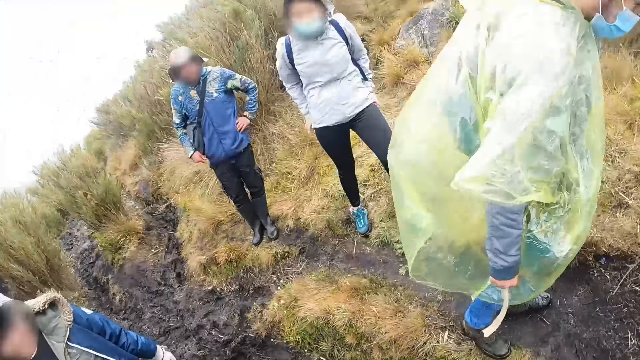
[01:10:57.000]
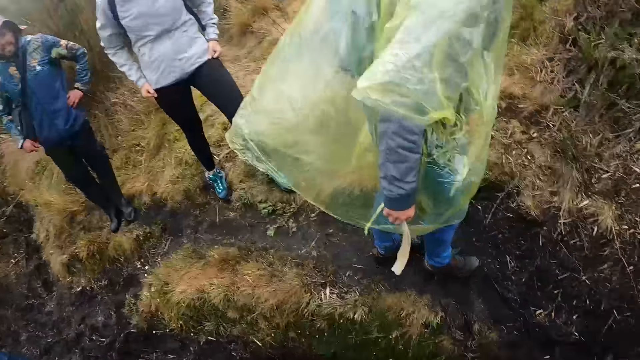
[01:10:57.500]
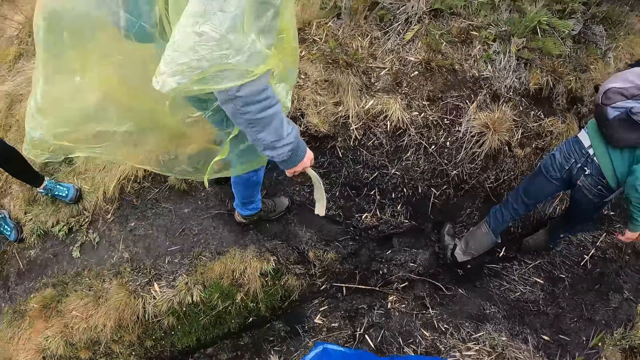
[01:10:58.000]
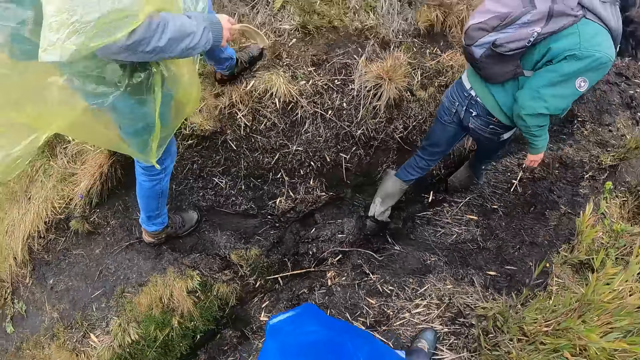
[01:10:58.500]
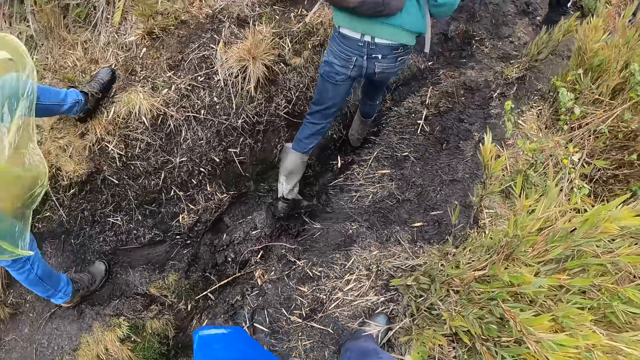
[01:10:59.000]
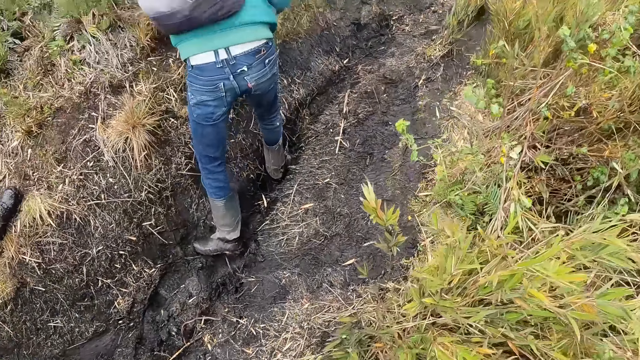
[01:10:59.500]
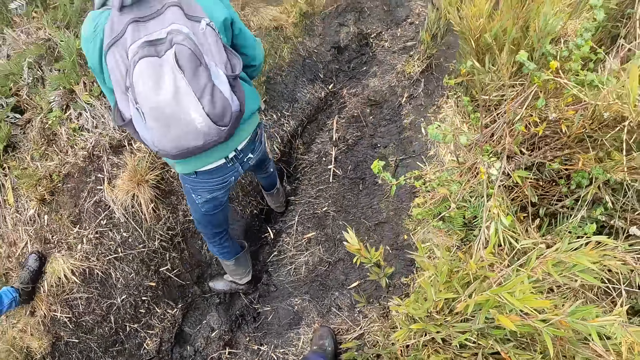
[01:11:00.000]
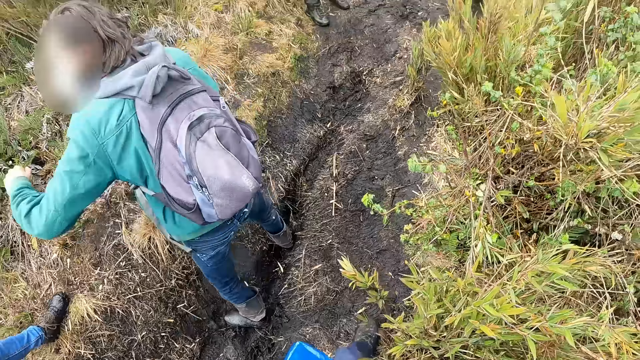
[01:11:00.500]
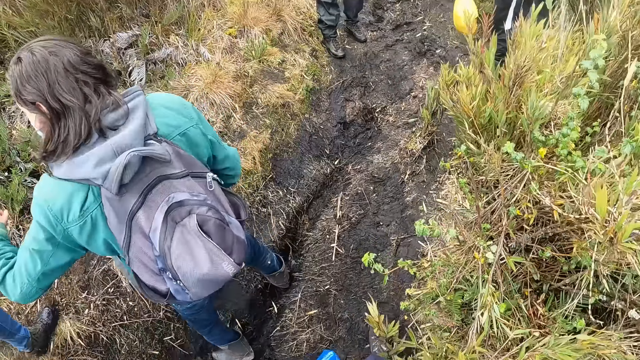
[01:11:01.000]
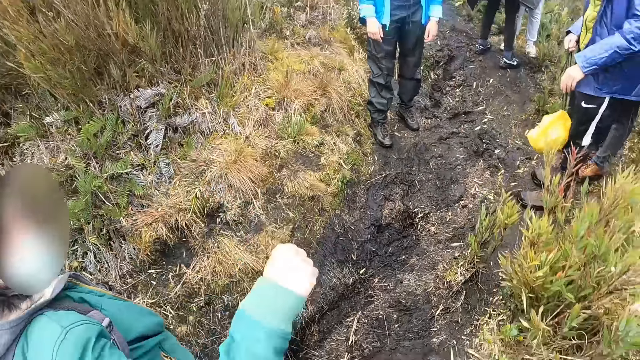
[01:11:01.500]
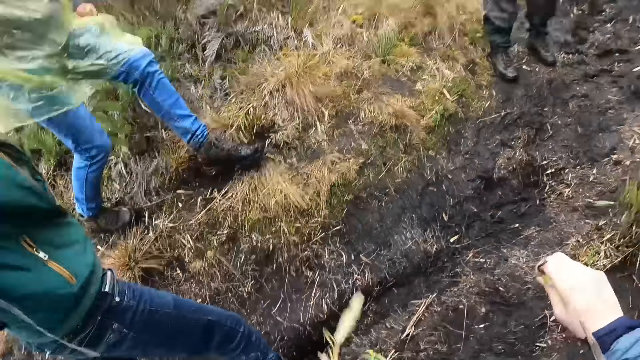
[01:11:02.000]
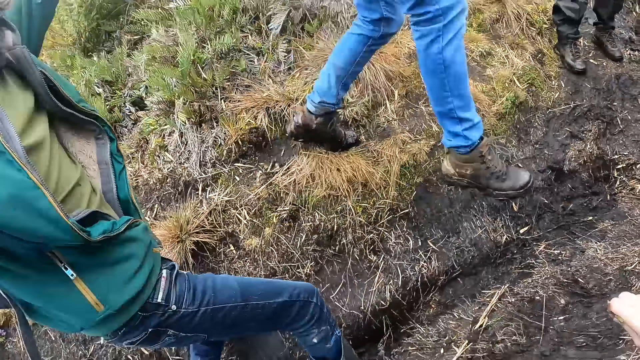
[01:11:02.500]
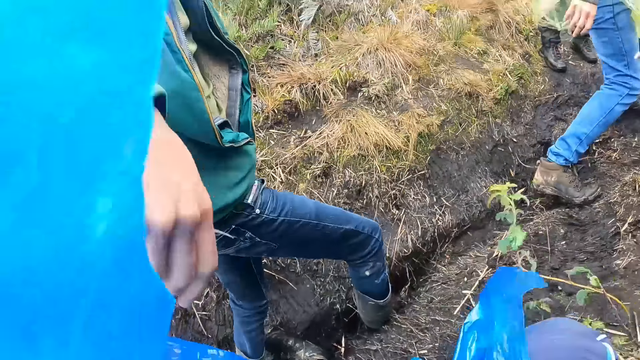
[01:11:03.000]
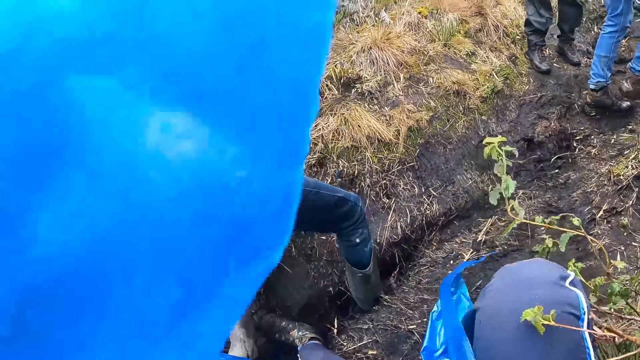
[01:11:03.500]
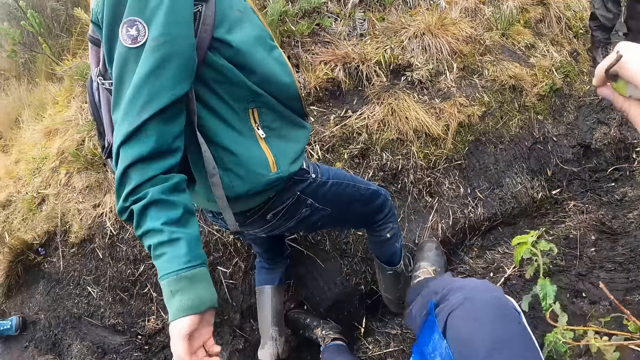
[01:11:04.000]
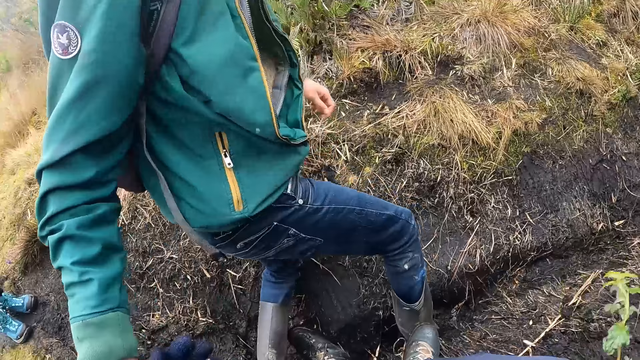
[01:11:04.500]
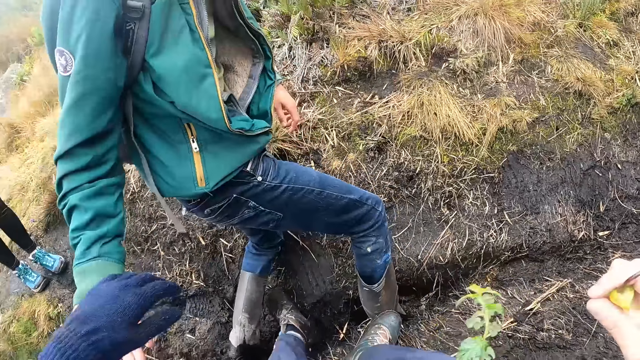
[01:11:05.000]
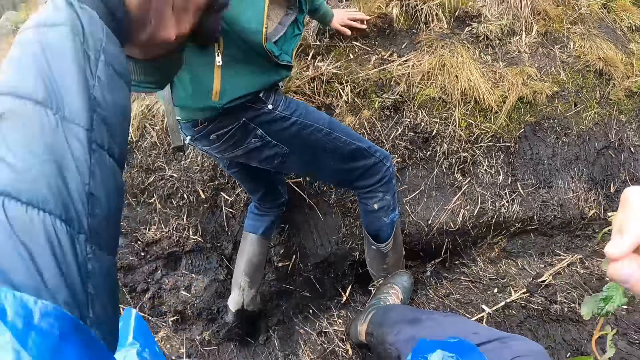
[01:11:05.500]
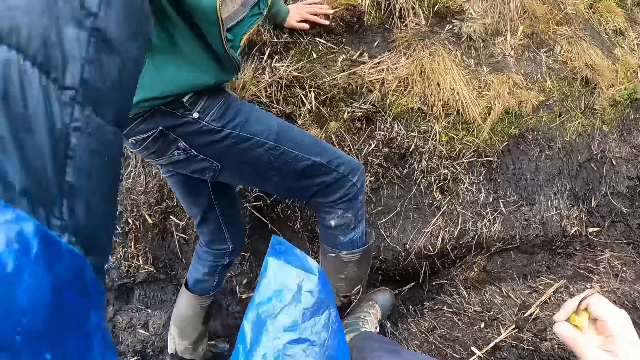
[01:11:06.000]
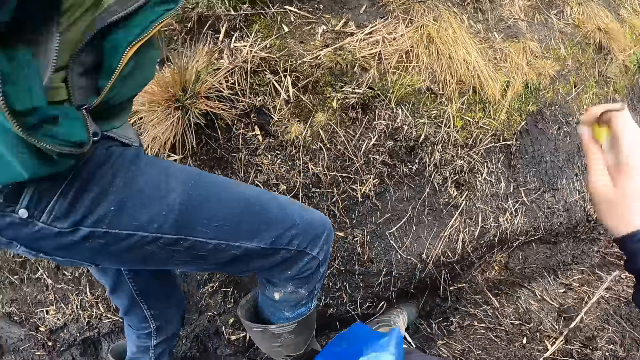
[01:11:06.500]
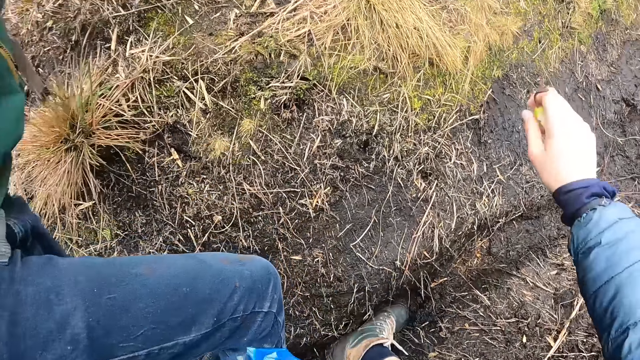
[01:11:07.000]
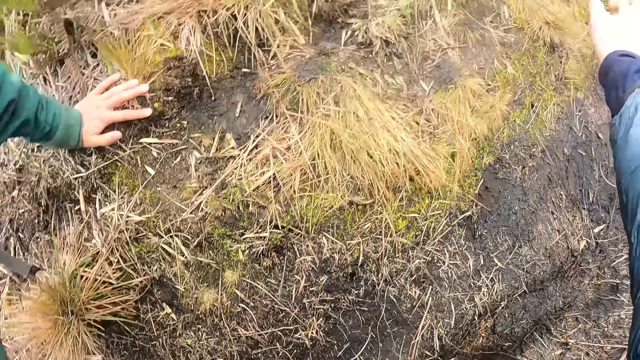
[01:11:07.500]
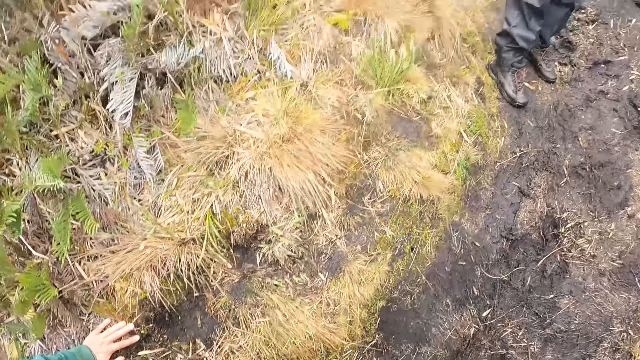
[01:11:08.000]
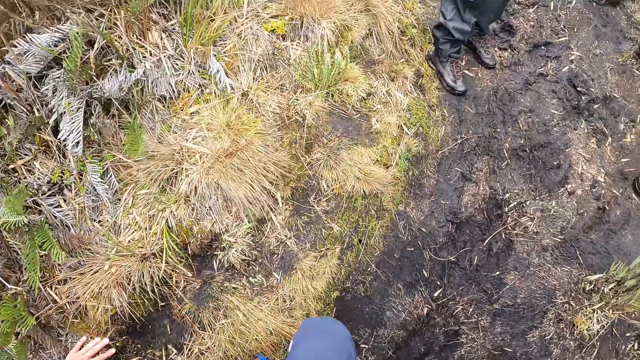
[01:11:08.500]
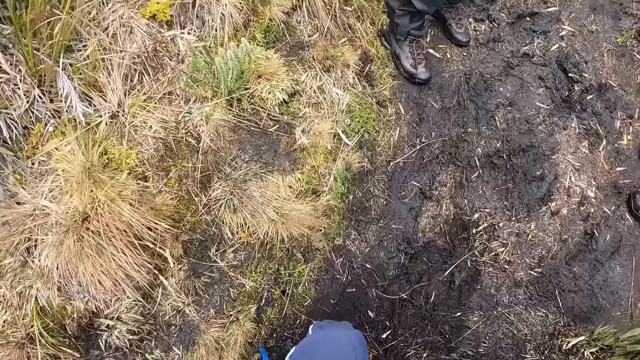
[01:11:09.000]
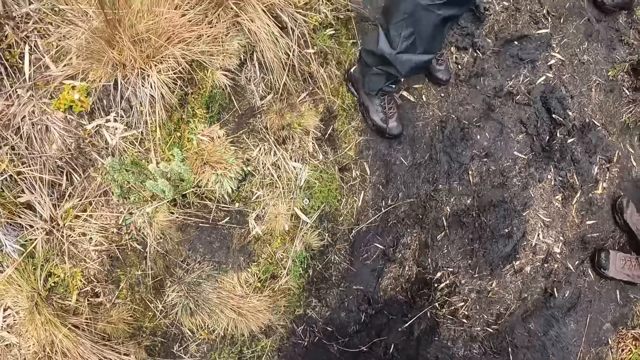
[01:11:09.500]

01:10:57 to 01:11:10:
The camera wearer walks on the grassland. A man raises his left hand up. The man raises his right hand up. The man holds the camera wearer on his left hand with his right hand. The camera wearer holds the hand of the man. They are pulled by the man. They climb up the hill past the group of people.

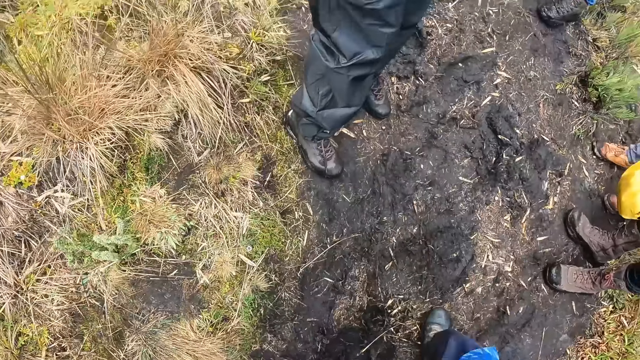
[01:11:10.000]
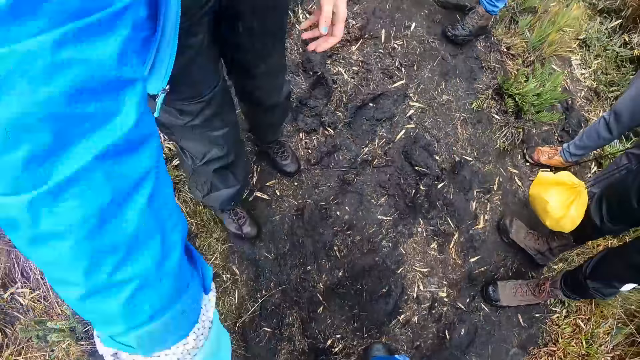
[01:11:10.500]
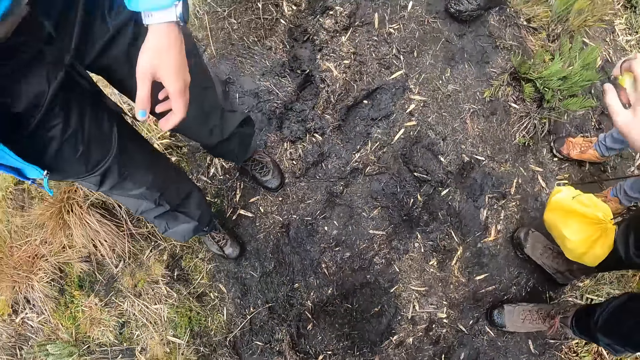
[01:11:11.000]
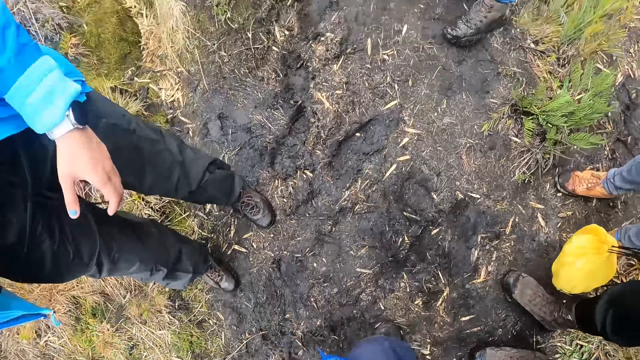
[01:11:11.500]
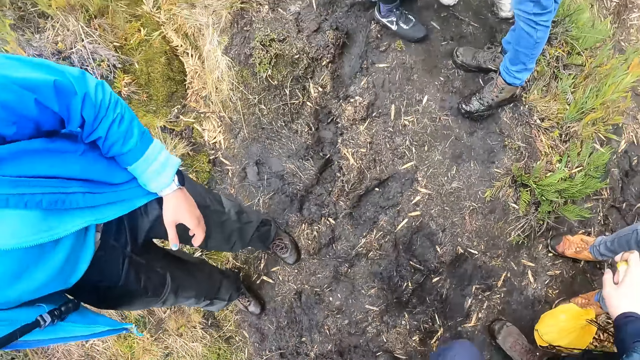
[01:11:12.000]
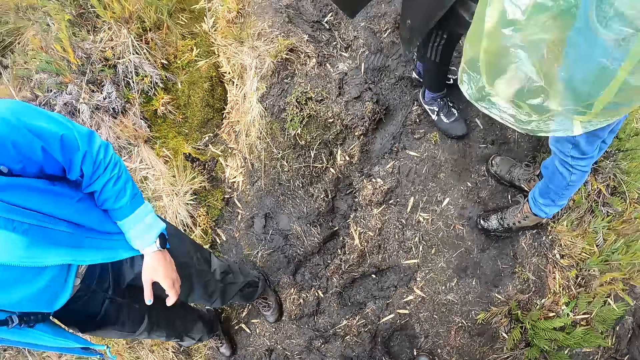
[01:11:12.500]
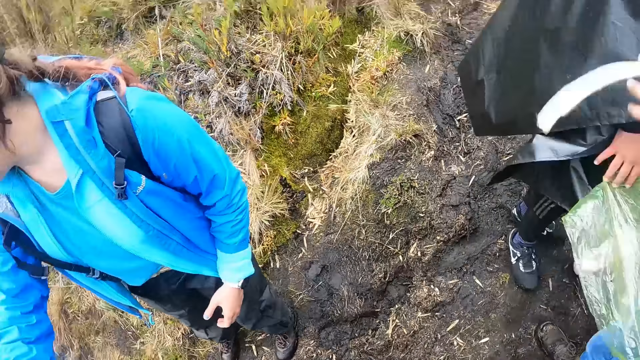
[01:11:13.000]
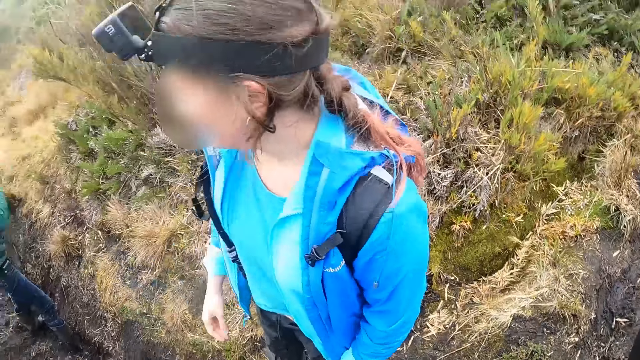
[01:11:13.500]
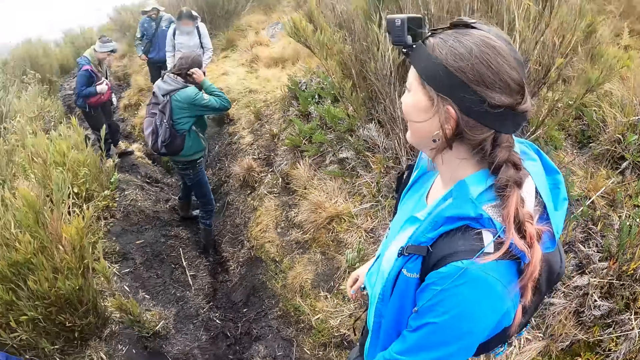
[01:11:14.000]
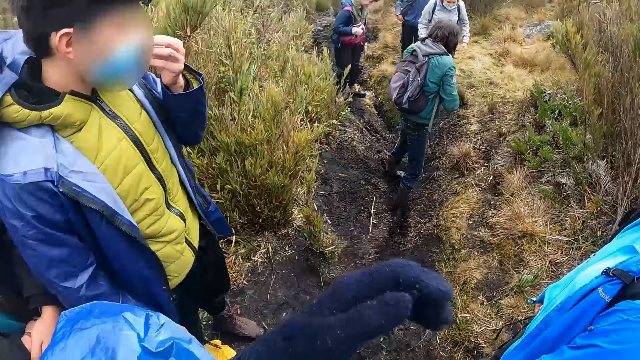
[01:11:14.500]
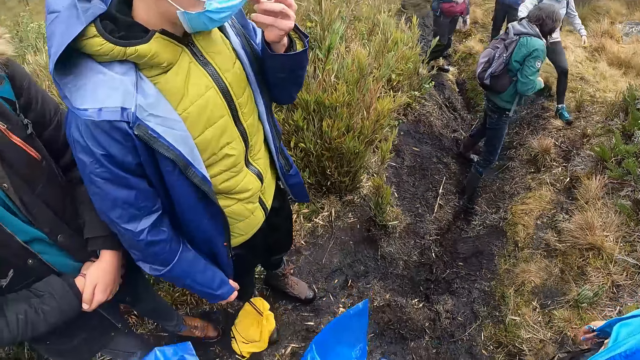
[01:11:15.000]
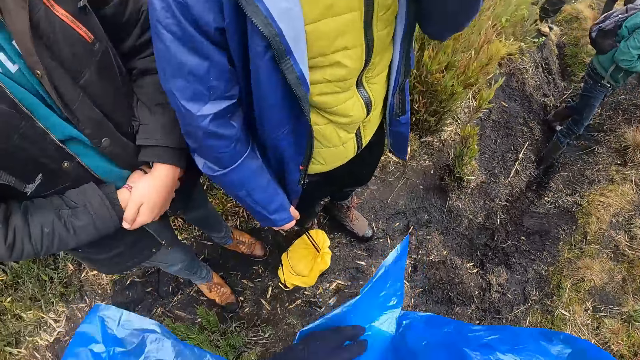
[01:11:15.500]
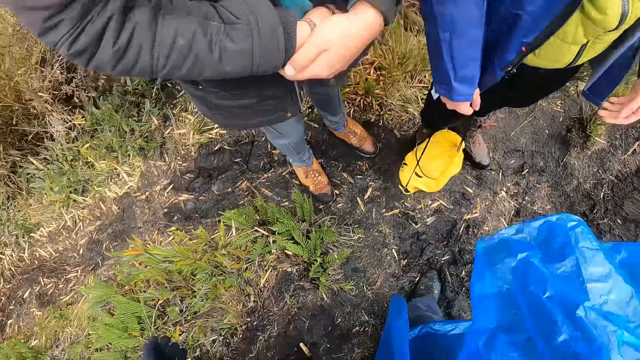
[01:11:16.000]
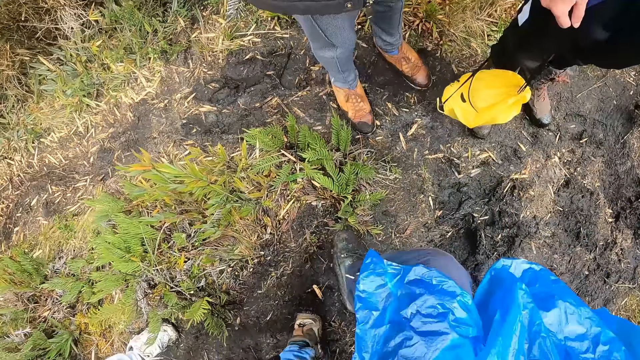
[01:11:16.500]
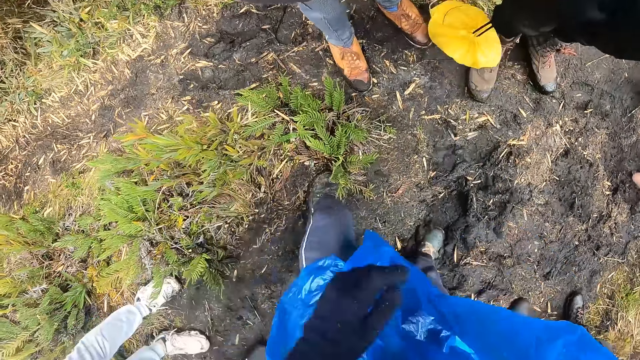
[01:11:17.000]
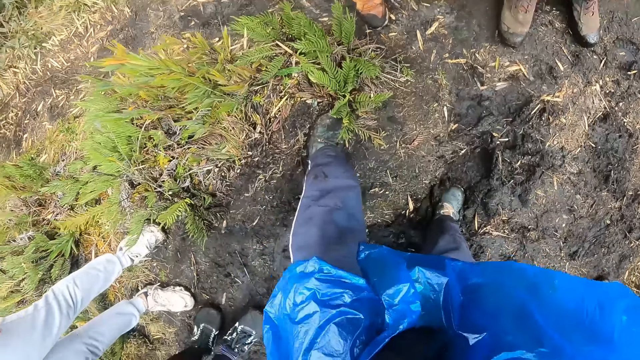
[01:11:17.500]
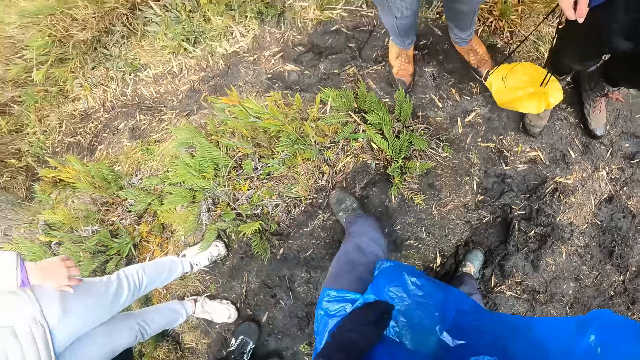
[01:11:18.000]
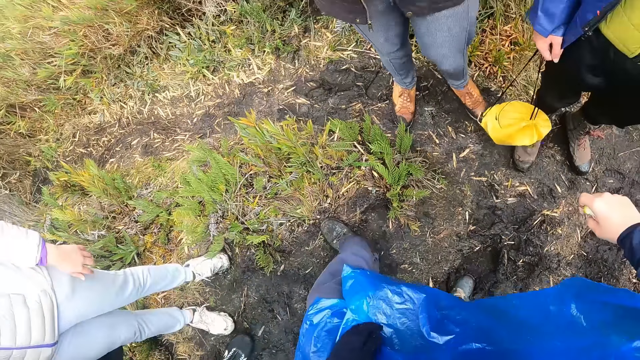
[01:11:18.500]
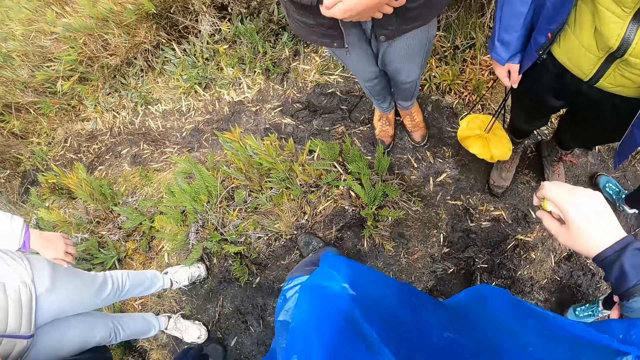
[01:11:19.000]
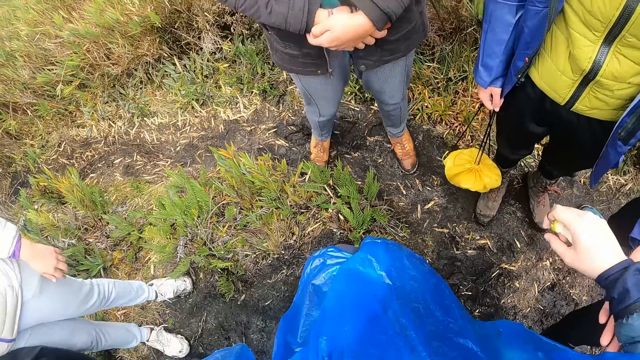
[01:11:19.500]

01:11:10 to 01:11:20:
The camera wearer walks on the grassland. They look back at other adventurers. They look around.
